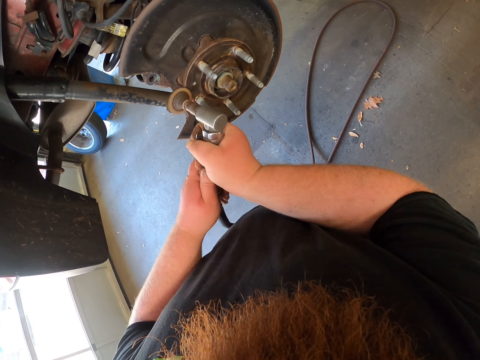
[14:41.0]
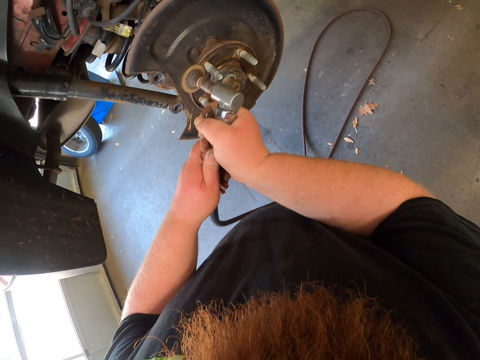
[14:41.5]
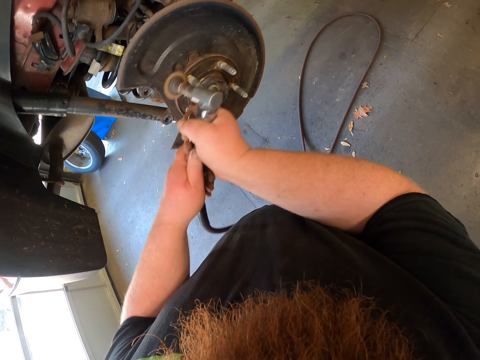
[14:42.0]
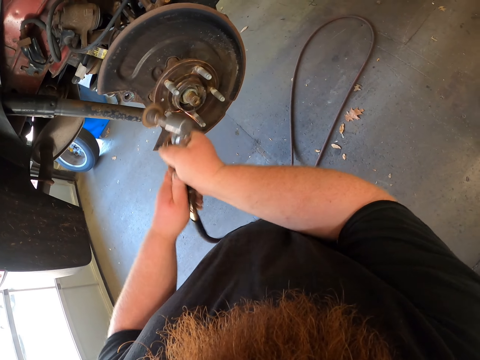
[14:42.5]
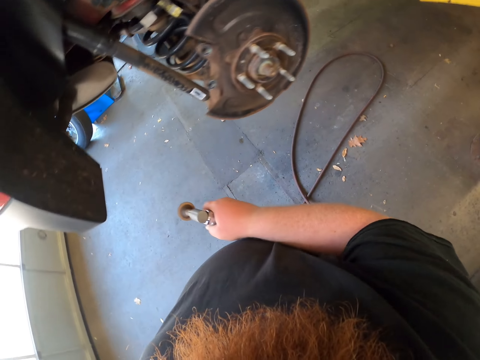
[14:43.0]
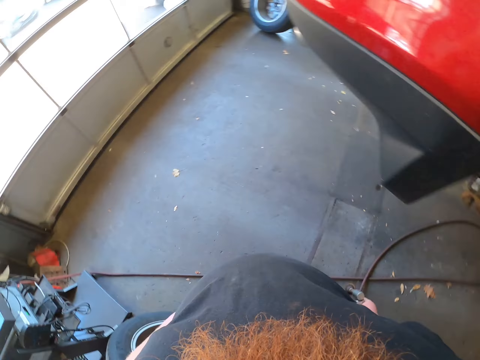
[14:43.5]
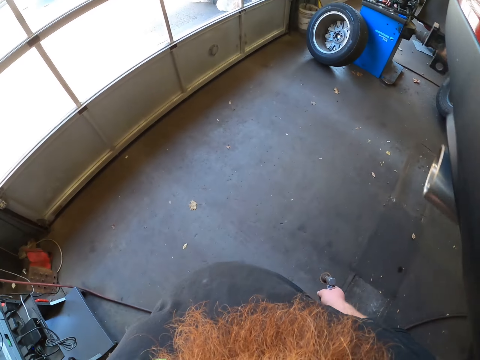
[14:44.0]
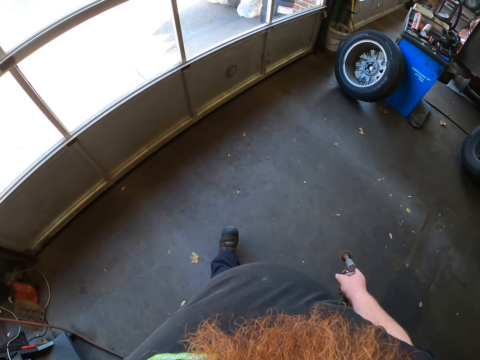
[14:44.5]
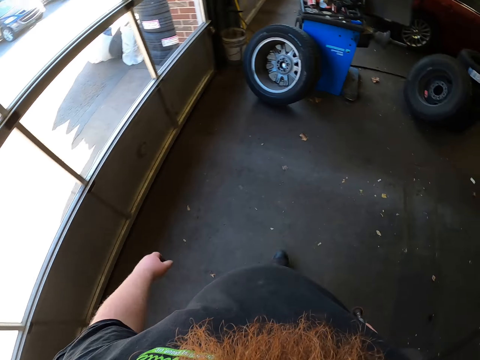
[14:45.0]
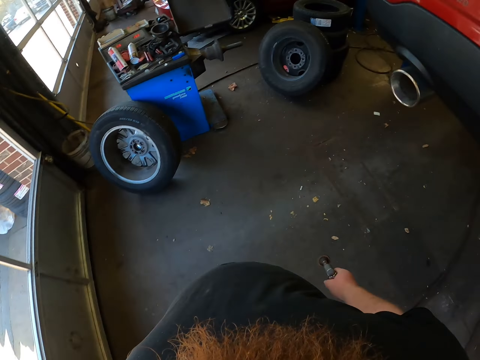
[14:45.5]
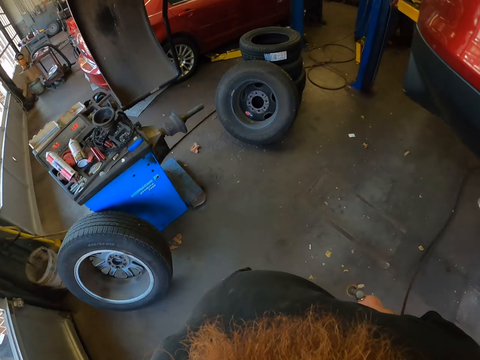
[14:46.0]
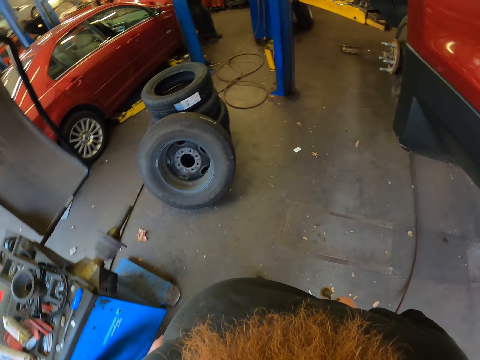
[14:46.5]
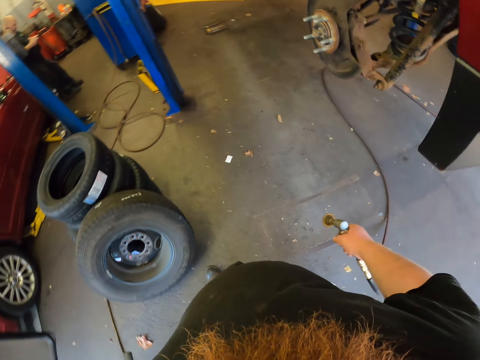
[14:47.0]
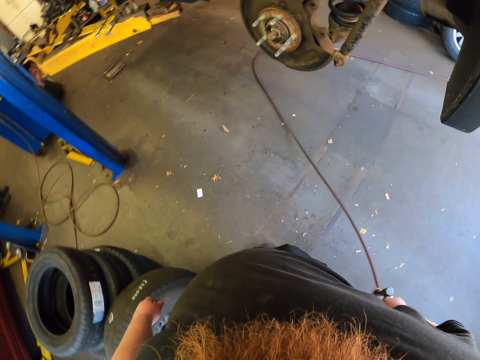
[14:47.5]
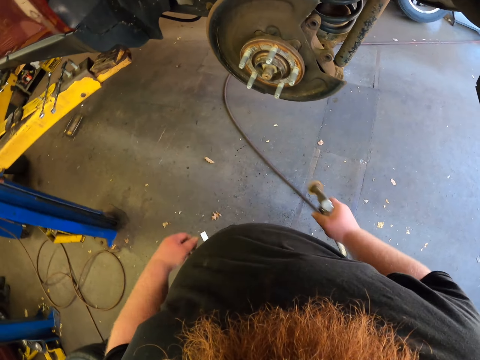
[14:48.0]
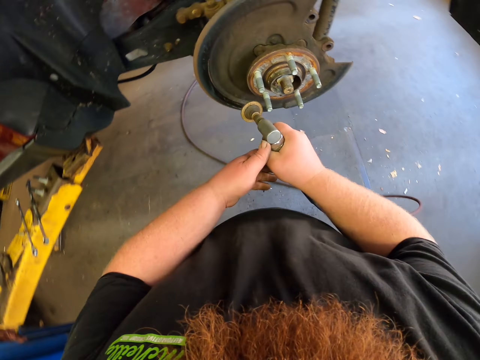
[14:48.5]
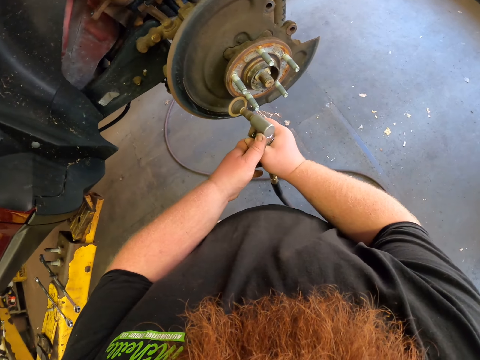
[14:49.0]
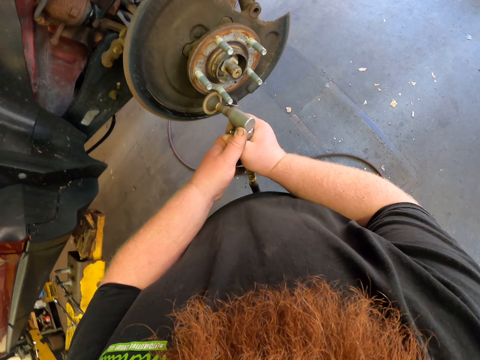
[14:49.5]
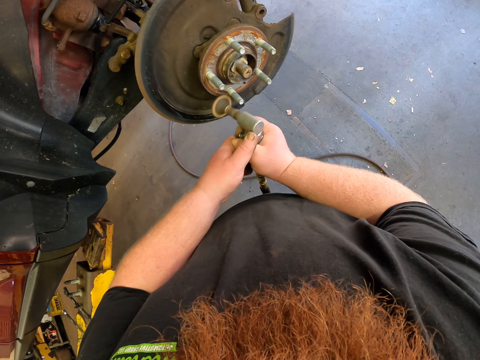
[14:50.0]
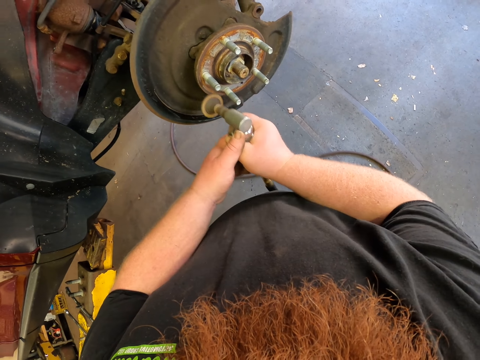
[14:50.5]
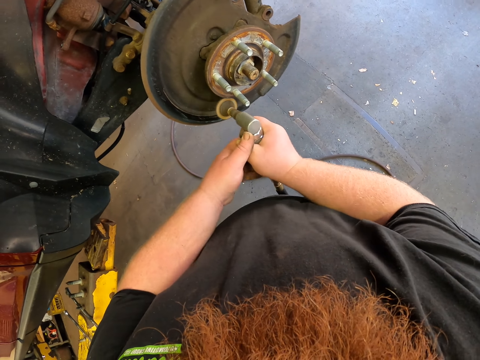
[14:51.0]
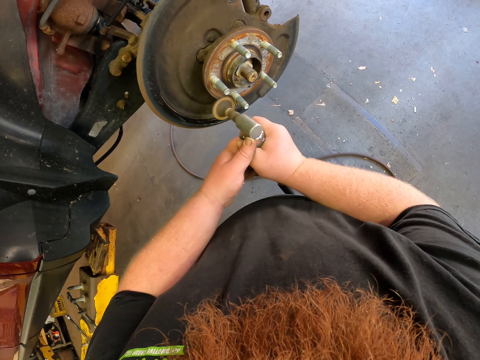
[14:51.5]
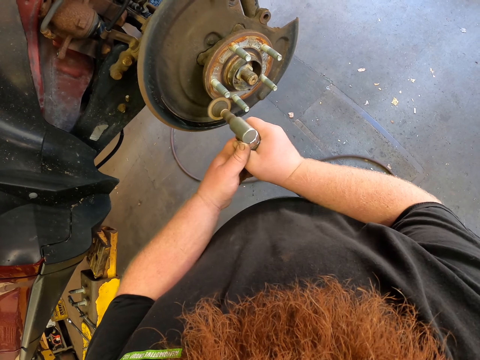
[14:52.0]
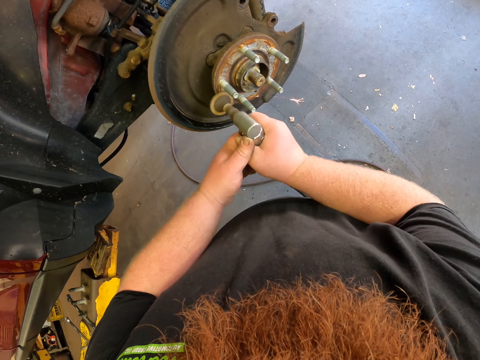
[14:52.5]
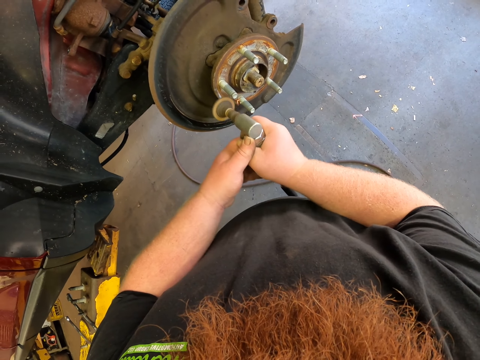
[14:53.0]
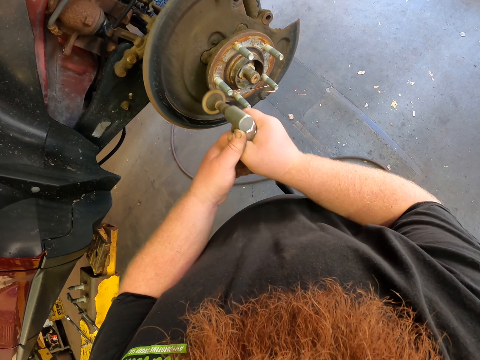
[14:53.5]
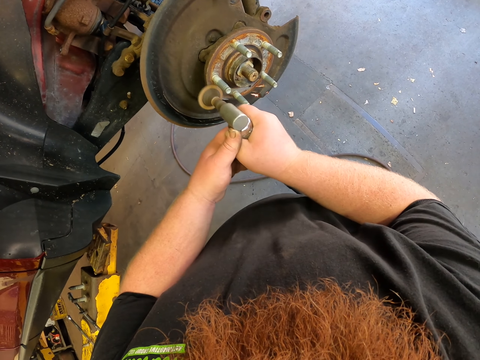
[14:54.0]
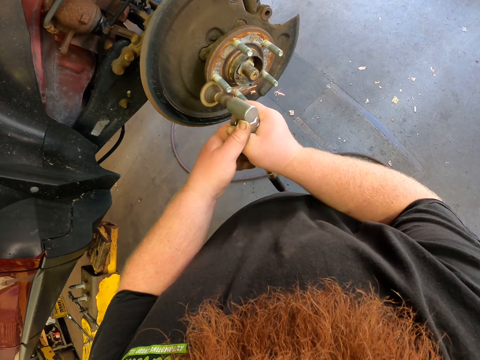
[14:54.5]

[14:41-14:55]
The camera wearer walks around. They hold an object. They polish the car rim.

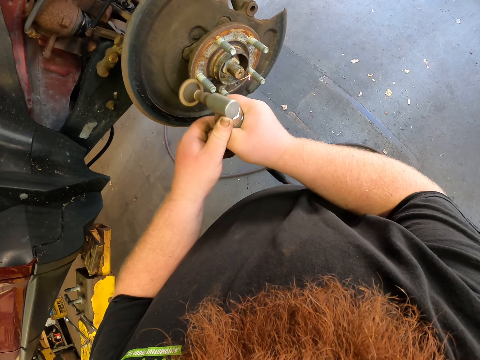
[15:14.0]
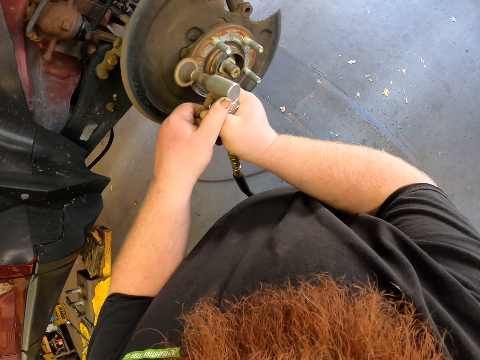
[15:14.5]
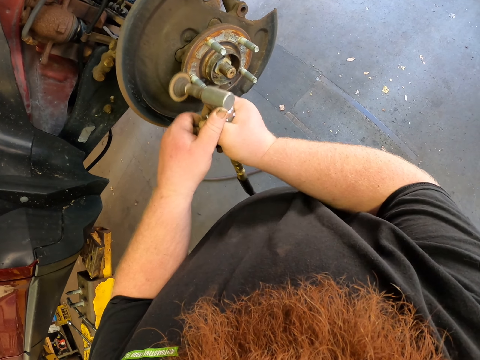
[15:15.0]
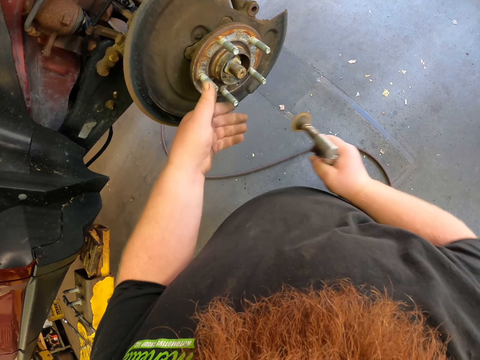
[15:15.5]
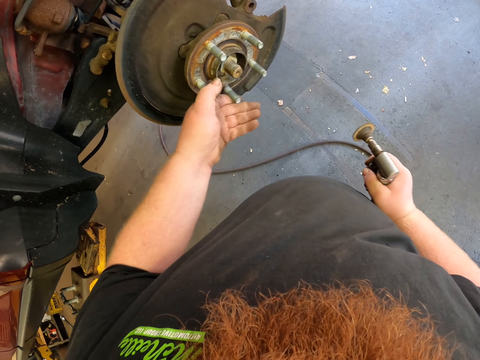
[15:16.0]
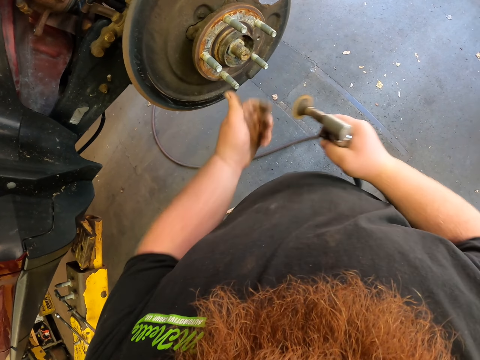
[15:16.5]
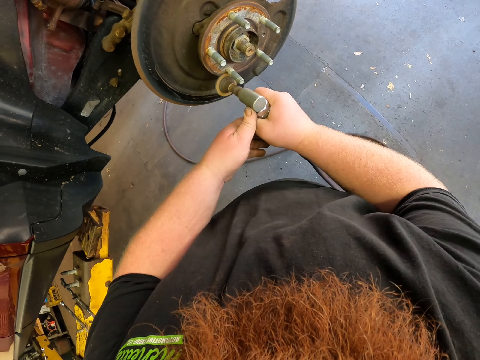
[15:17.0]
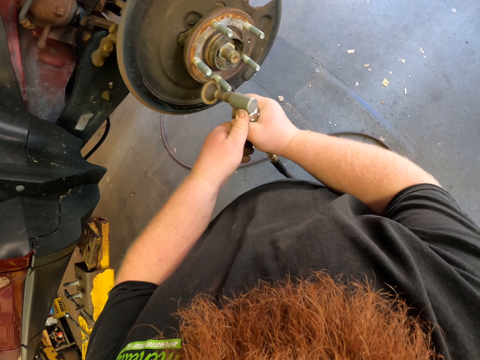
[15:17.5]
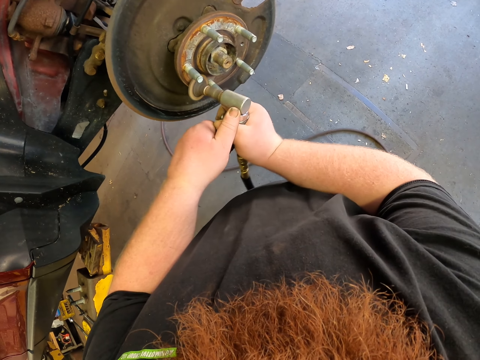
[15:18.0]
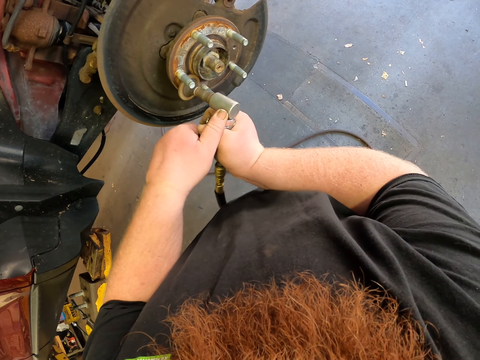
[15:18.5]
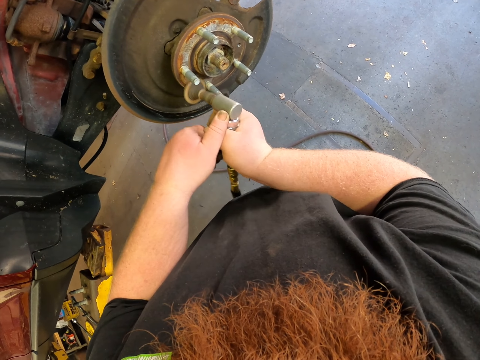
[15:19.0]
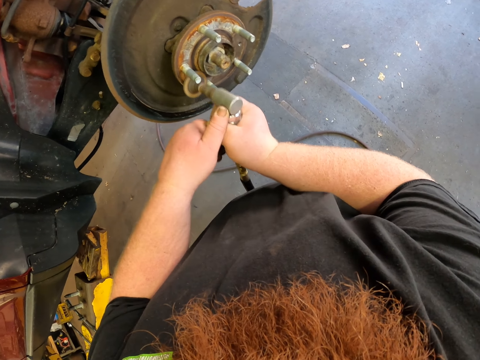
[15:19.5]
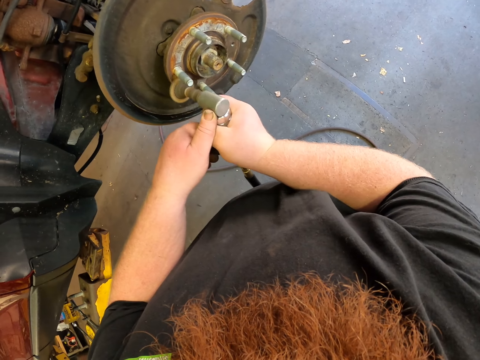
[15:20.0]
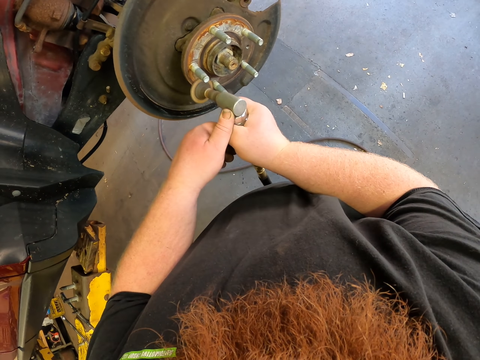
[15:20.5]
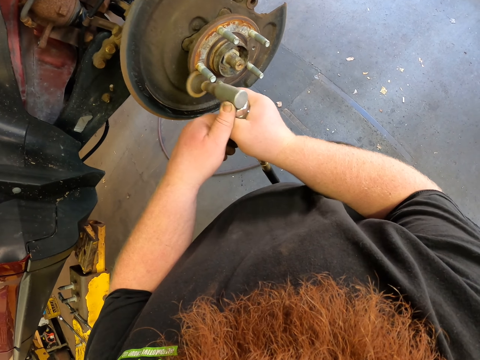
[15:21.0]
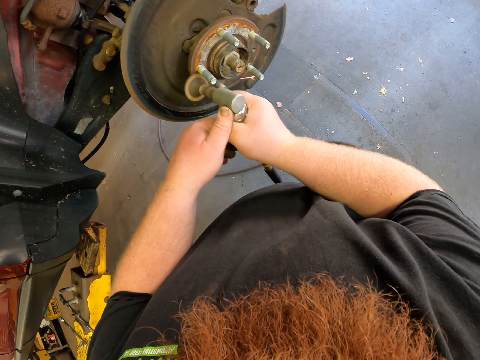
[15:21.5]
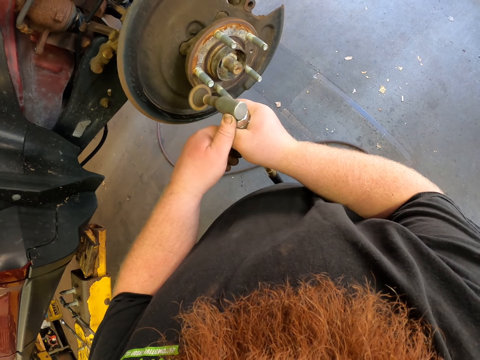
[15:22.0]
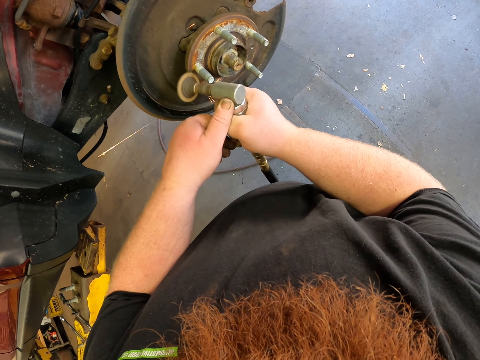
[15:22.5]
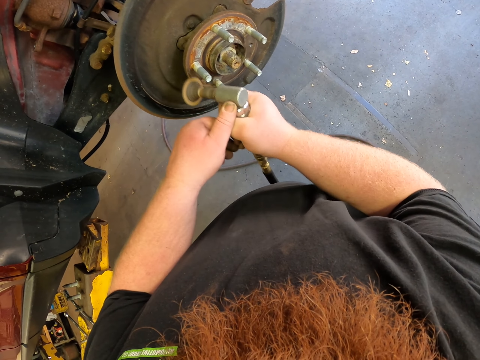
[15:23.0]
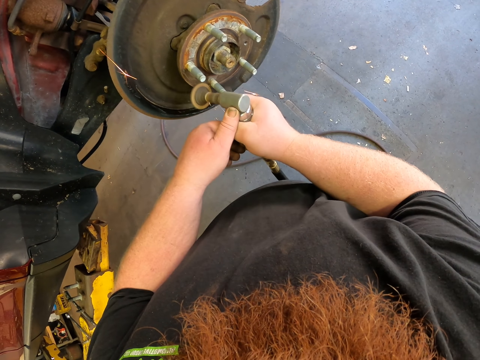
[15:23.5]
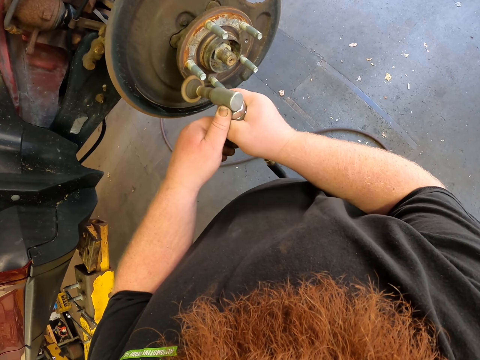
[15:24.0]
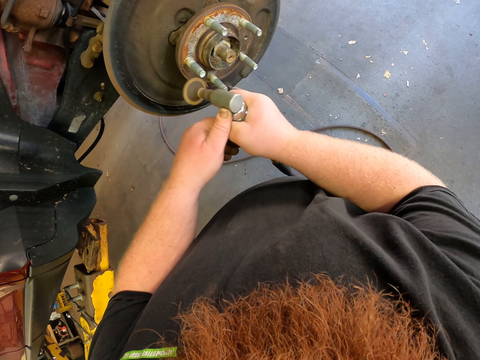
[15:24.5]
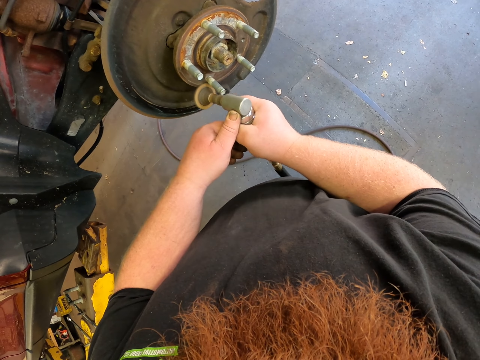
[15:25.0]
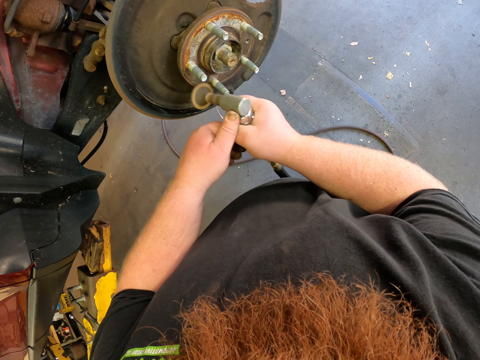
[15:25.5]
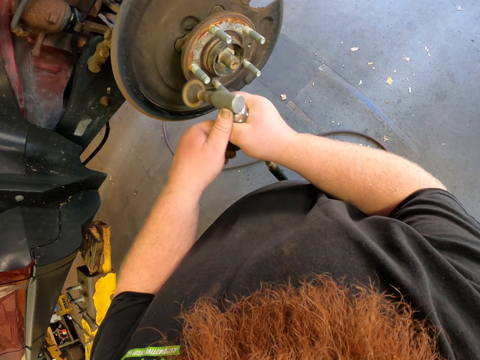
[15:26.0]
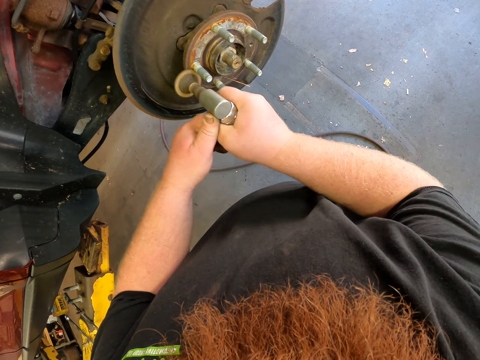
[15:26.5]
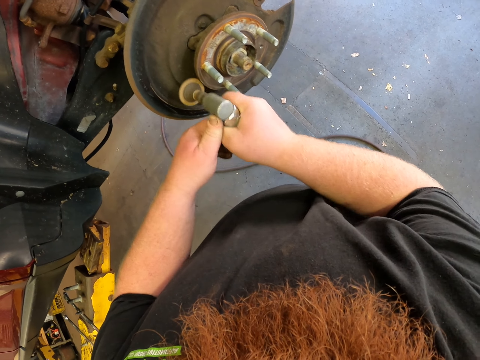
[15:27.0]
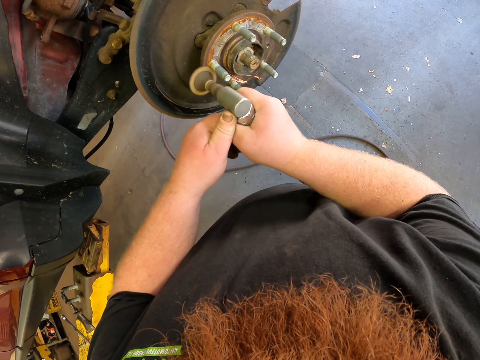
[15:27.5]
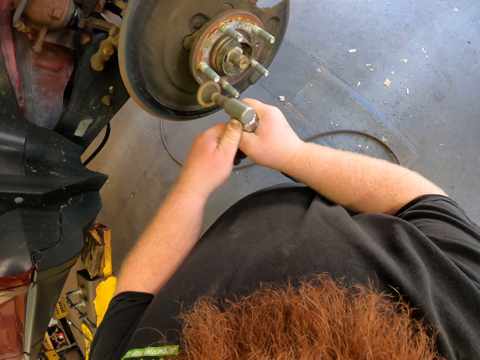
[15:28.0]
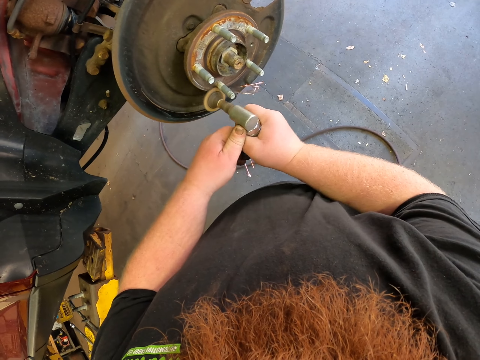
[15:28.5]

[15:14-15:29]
The camera wearer moves the rim. They hold something. They polish the car rim.
